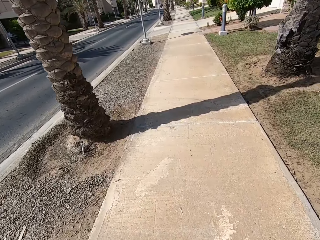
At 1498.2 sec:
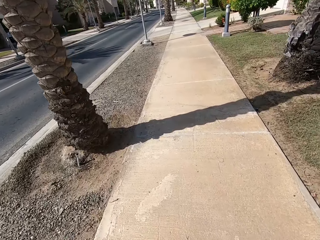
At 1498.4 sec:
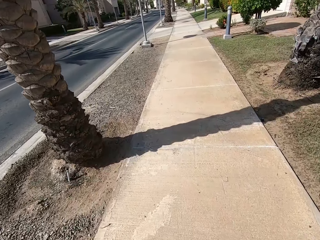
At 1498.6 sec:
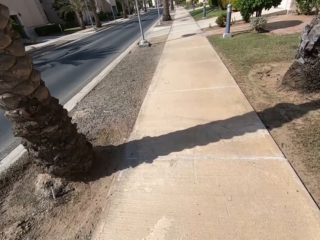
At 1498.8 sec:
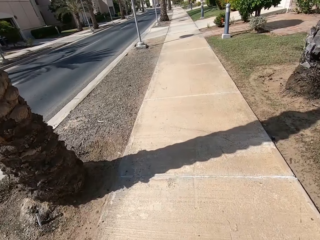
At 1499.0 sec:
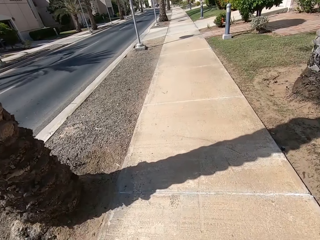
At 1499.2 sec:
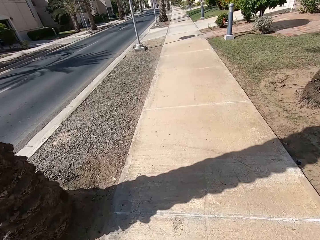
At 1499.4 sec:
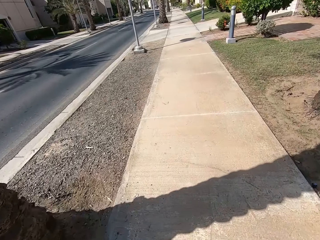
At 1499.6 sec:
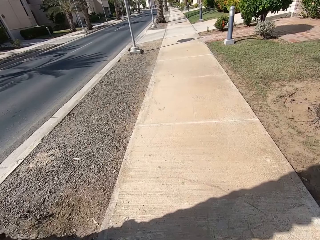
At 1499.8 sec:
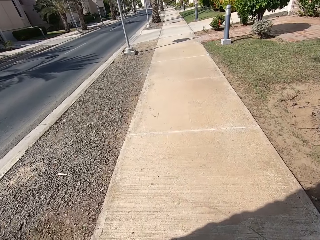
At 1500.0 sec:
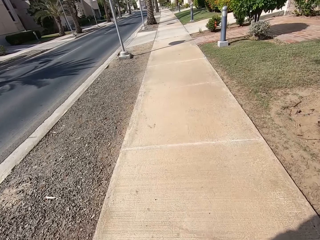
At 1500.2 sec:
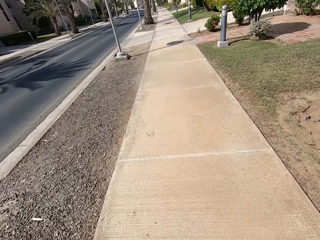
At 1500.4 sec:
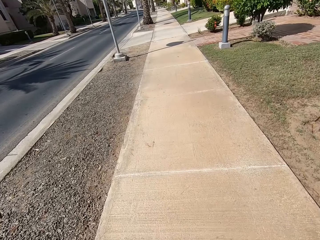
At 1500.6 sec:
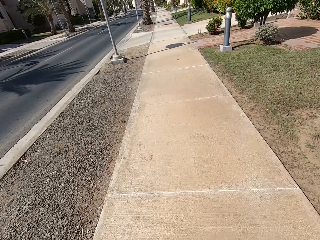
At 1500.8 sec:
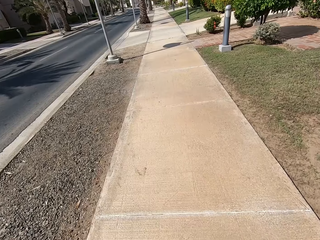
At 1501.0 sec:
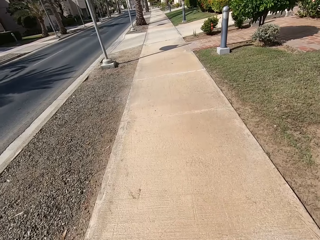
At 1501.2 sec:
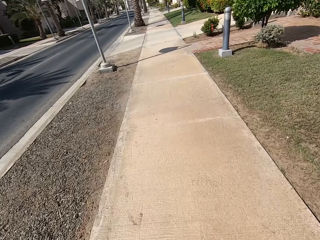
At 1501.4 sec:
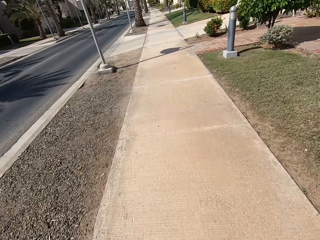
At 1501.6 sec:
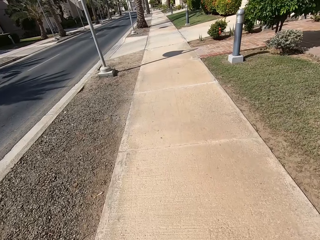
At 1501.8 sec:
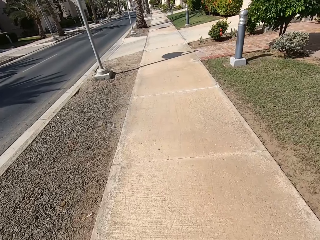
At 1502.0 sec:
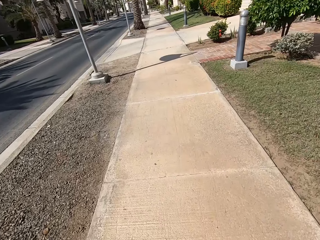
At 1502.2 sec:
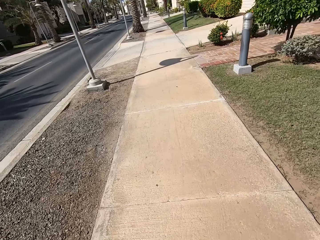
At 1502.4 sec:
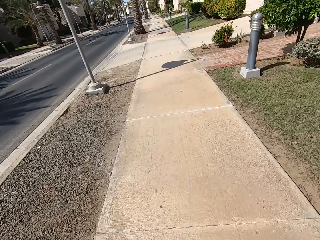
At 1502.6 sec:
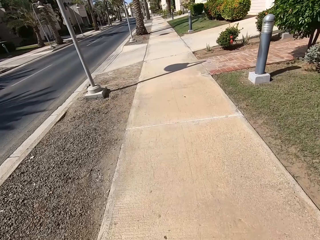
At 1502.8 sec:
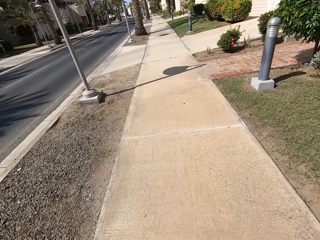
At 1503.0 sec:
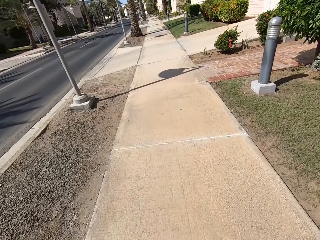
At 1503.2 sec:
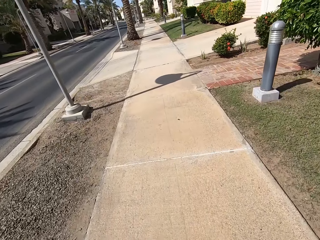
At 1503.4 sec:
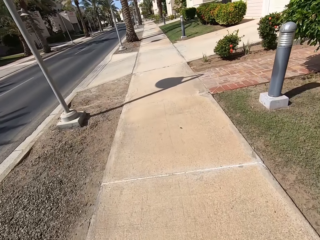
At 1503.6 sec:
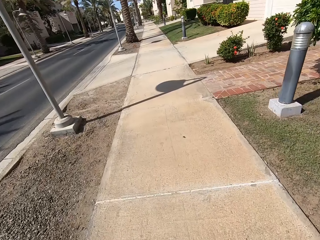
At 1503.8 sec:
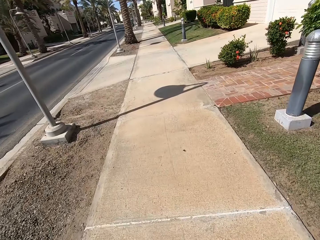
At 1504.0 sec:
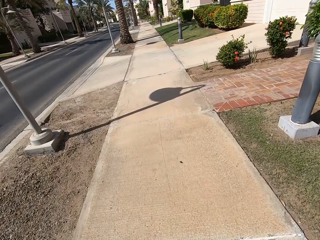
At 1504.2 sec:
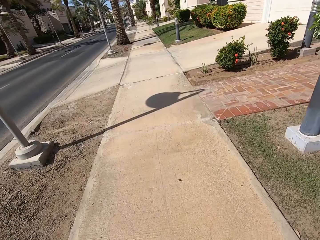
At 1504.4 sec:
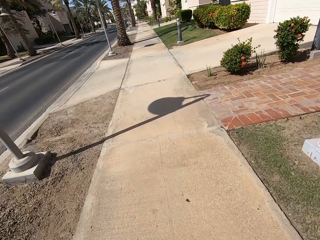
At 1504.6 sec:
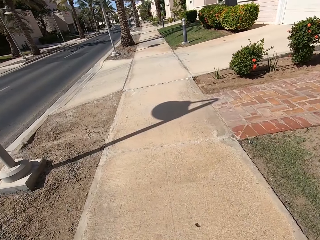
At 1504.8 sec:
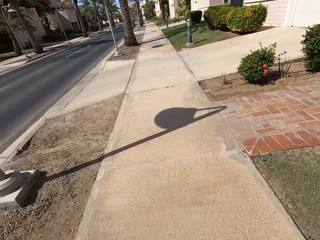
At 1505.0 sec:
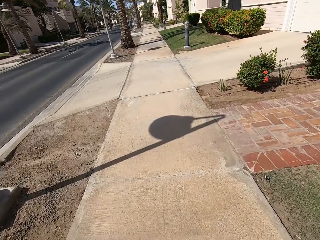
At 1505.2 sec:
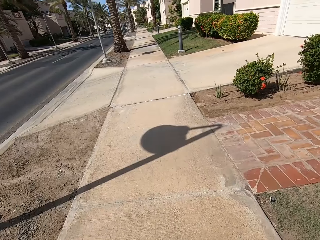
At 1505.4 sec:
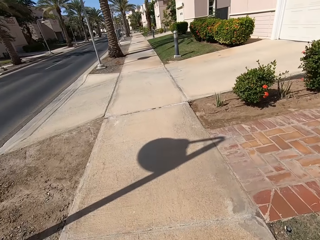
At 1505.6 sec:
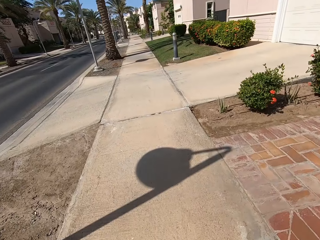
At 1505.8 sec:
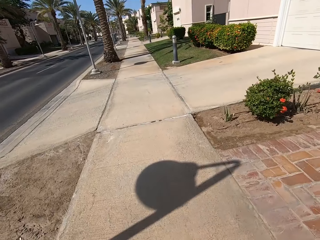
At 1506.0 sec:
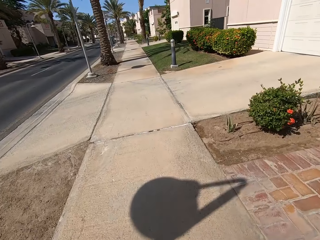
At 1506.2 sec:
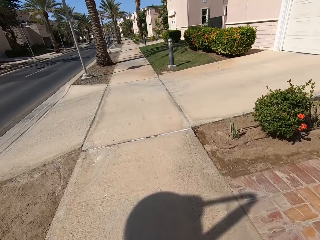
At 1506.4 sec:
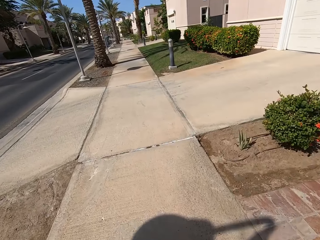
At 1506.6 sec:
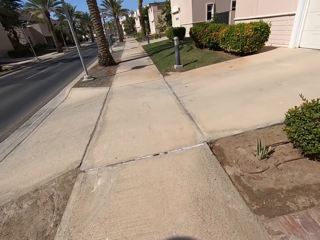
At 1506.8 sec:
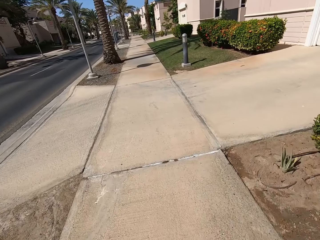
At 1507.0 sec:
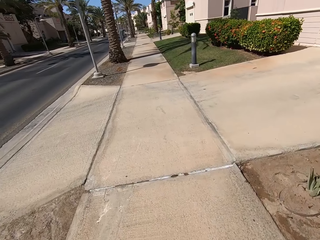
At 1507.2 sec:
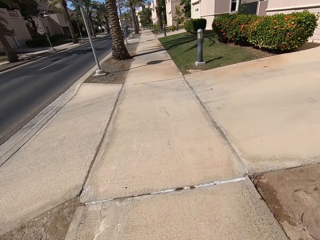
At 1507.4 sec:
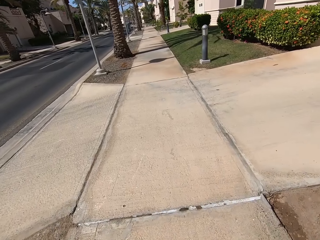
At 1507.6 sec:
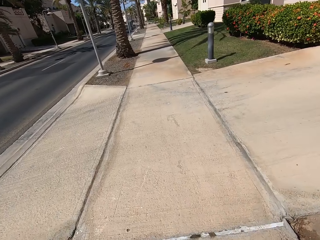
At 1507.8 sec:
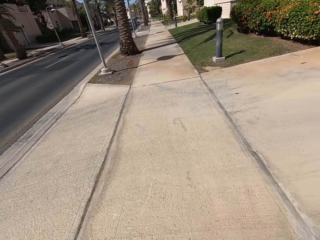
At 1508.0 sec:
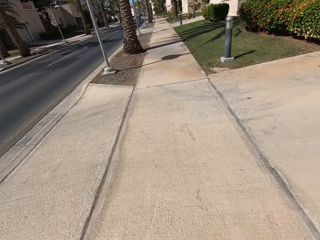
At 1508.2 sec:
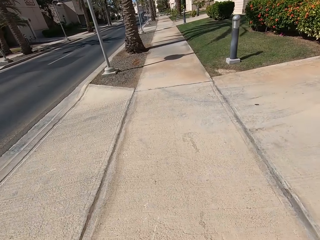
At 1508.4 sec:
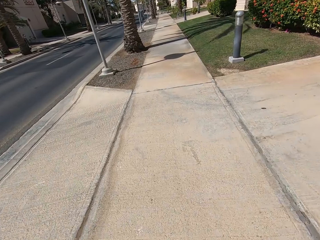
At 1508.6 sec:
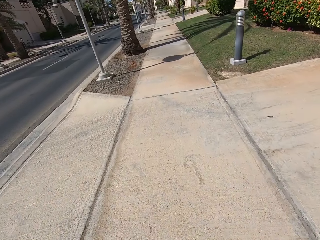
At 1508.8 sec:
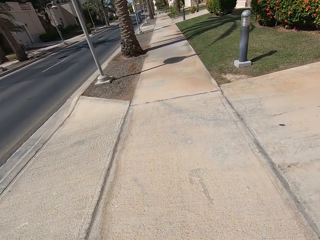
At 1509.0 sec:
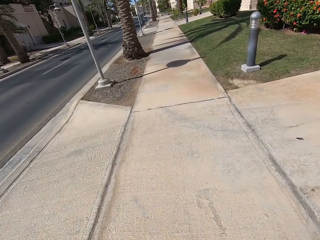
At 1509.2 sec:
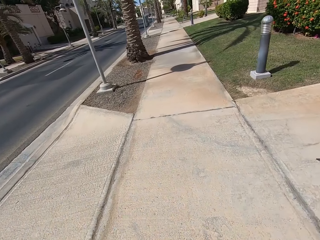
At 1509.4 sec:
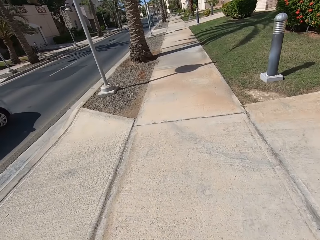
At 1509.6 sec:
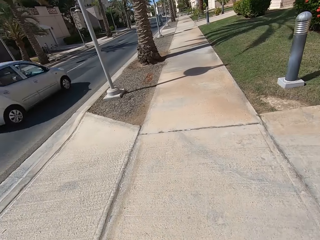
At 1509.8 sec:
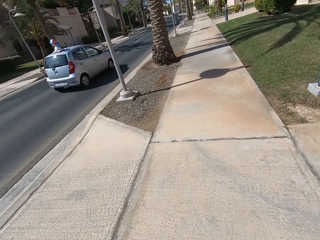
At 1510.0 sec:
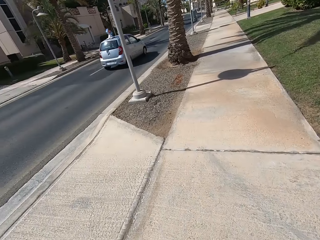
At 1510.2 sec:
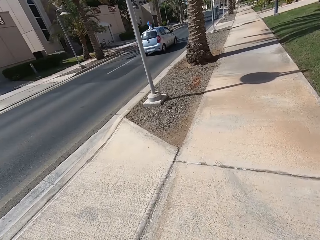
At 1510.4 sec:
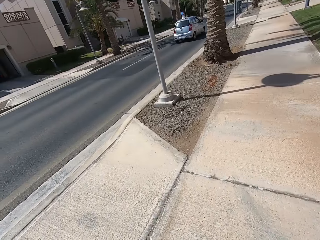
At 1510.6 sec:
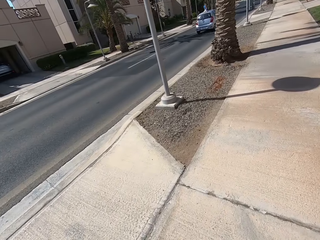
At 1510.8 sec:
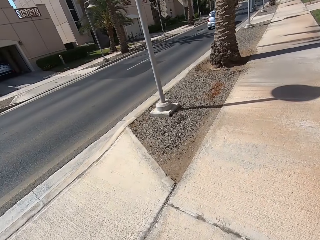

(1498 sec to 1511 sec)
The camera wearer walks on the pavement. They look in front.

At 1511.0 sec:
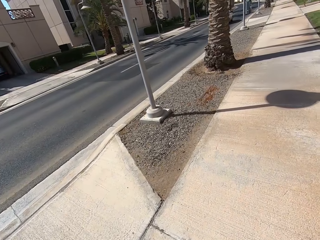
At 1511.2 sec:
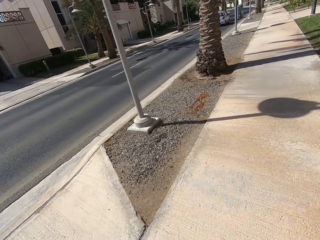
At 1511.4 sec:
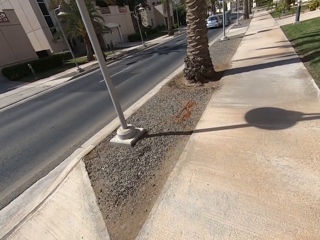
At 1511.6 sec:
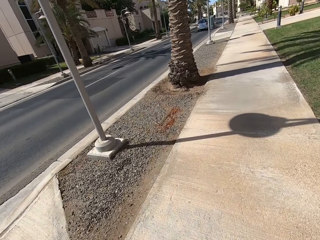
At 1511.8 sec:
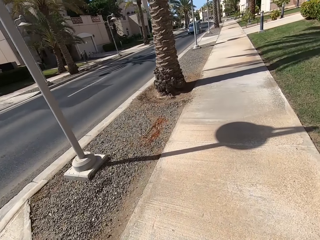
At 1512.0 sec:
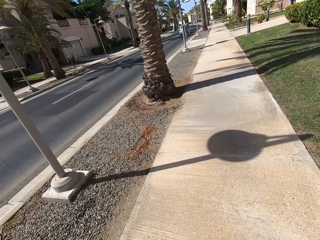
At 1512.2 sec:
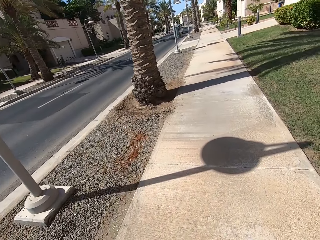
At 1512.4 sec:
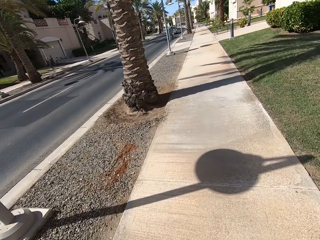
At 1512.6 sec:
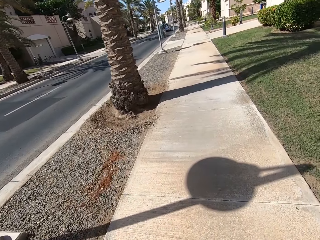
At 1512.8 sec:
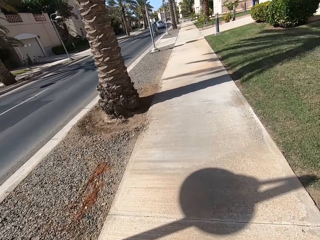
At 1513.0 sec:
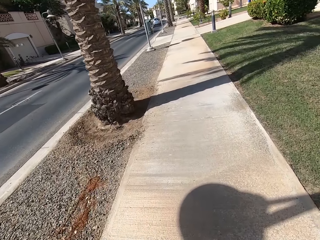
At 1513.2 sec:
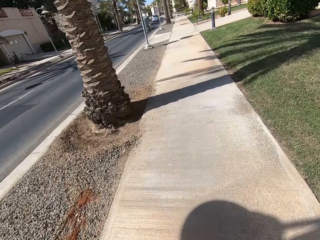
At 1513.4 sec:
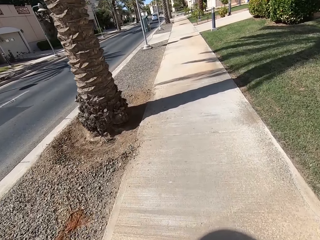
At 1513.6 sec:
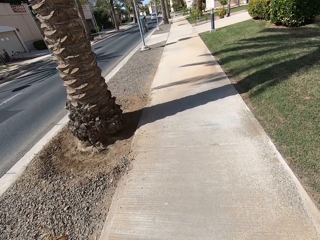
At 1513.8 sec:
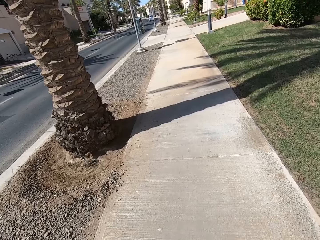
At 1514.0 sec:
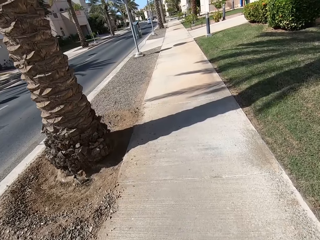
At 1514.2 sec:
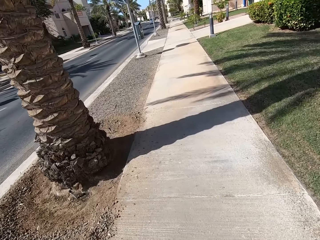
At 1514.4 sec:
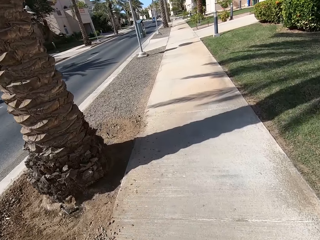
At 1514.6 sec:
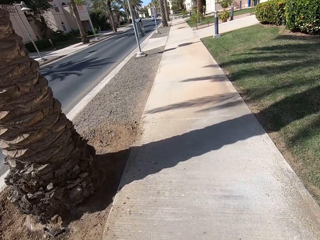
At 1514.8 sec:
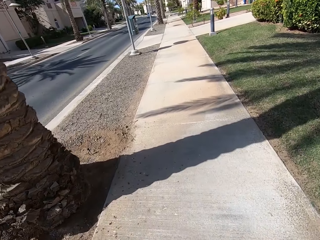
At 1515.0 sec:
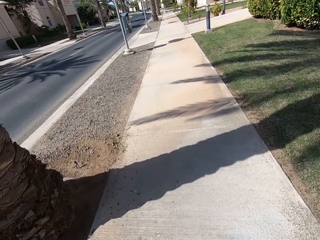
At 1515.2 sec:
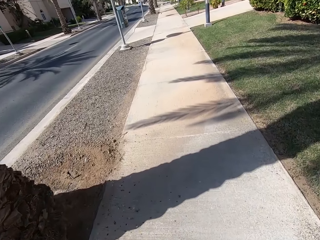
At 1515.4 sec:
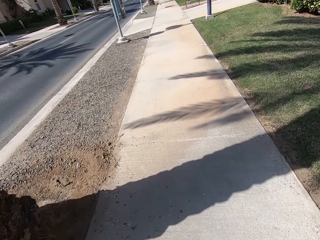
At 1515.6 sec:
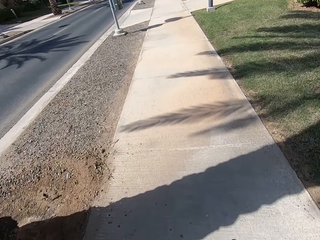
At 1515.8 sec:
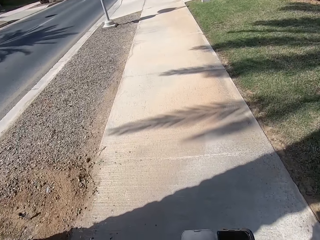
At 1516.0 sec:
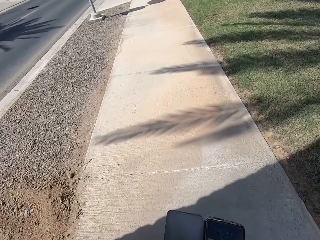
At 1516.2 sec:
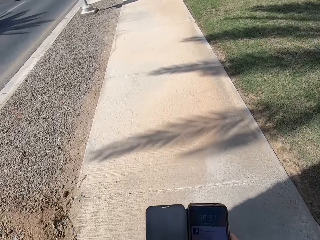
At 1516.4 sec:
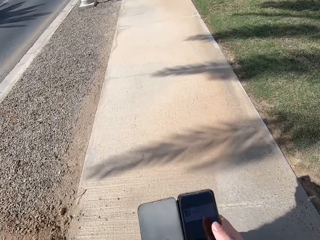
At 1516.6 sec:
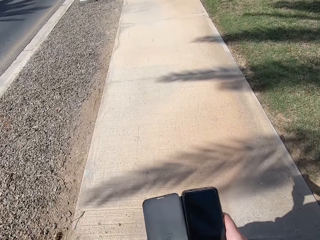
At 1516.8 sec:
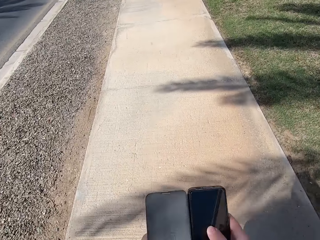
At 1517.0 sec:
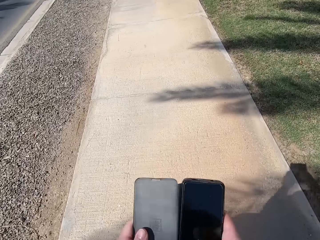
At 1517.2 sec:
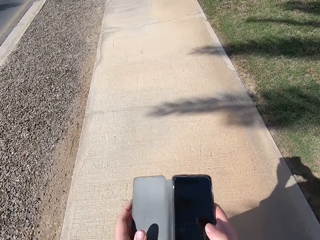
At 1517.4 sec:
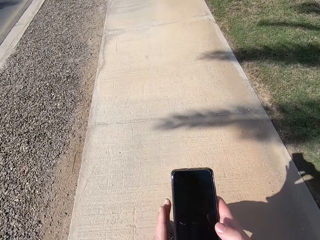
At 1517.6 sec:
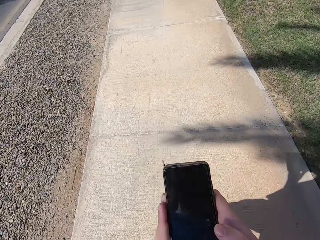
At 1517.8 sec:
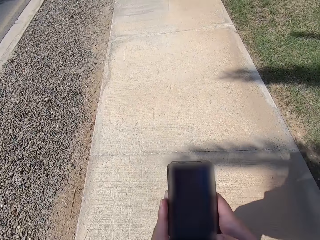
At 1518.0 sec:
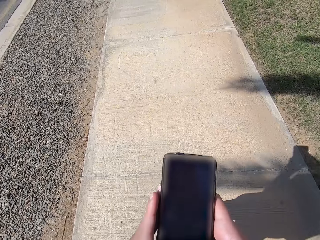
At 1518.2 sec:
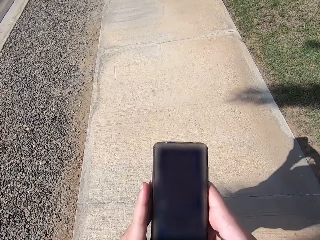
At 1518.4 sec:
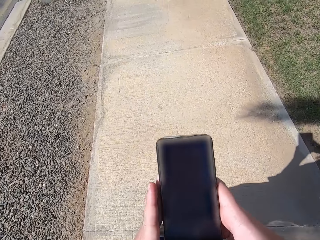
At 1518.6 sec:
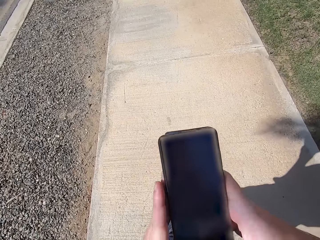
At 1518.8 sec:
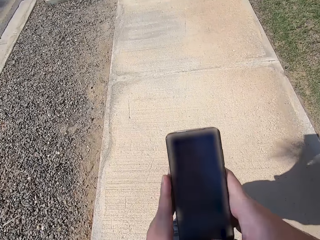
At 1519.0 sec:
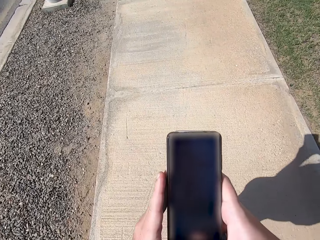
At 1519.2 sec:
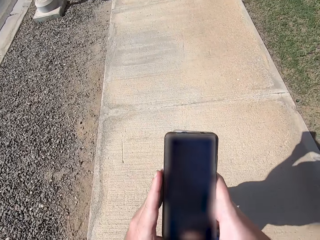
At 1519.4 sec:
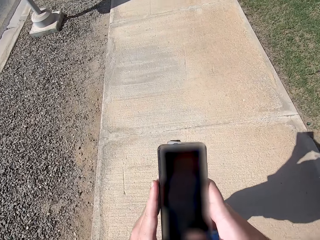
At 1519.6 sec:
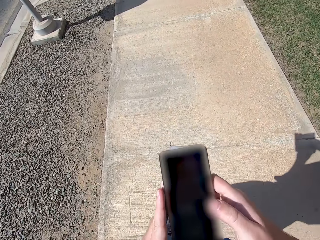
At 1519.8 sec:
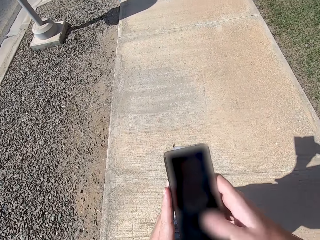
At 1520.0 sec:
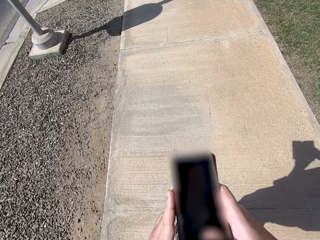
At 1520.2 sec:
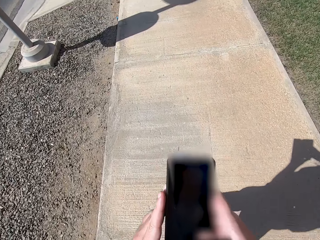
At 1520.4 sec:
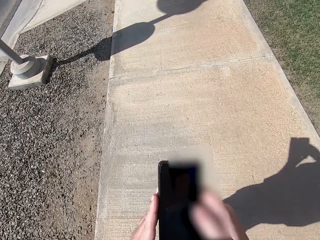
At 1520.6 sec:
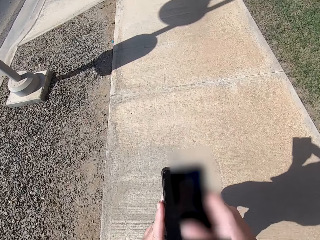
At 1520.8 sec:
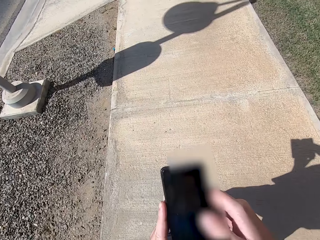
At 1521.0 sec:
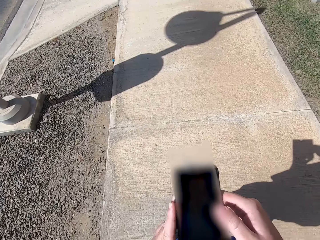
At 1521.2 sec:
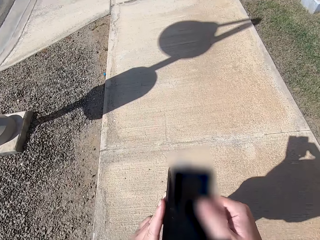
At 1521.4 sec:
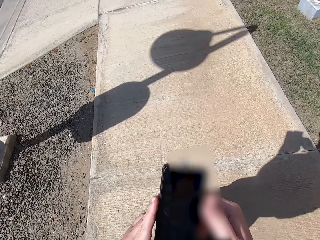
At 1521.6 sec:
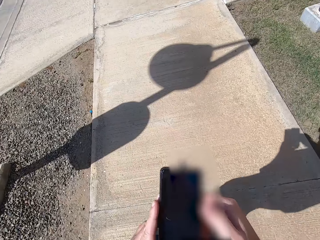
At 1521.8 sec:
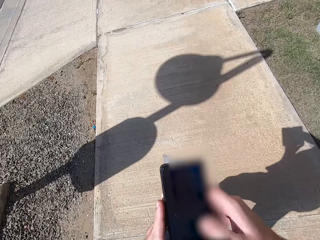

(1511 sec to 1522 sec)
The camera wearer looks sideways. They operate the phone on the road. They look at the phone. They hold the phone with both hands.
